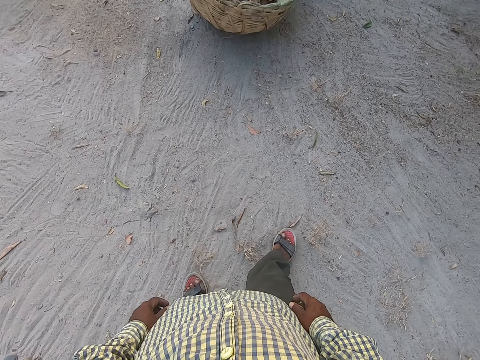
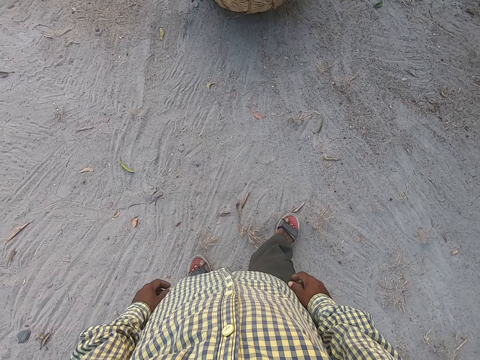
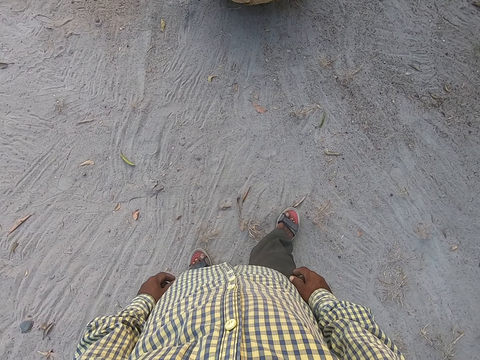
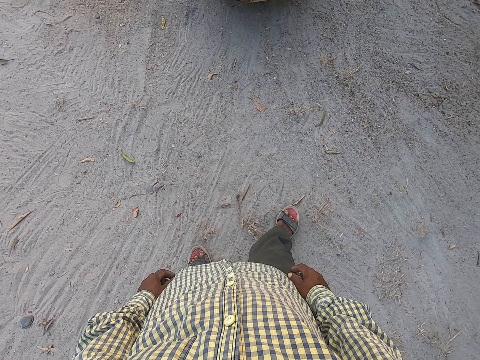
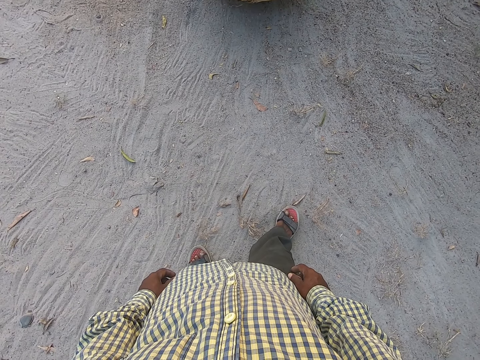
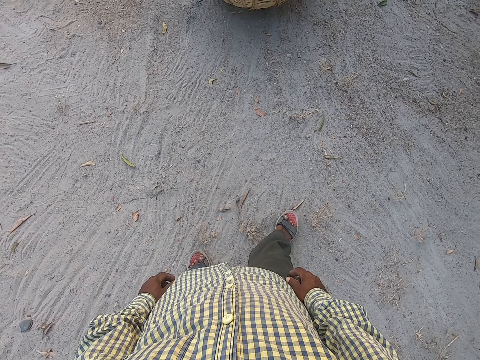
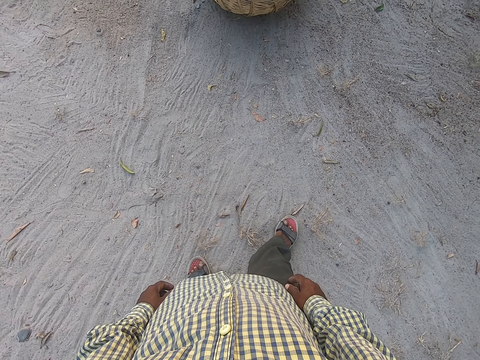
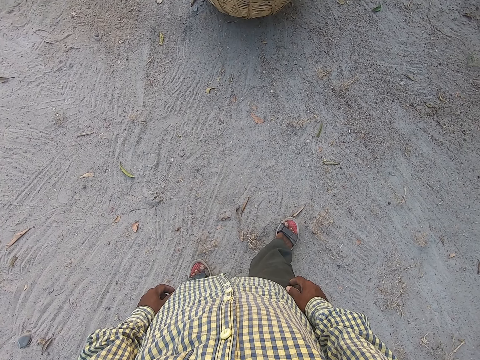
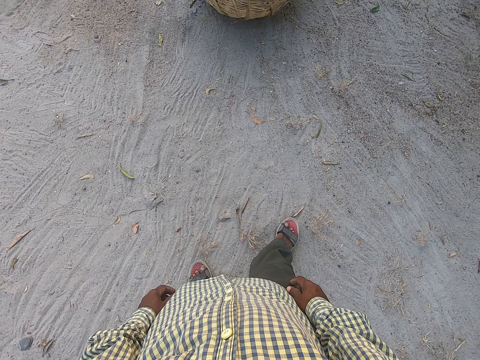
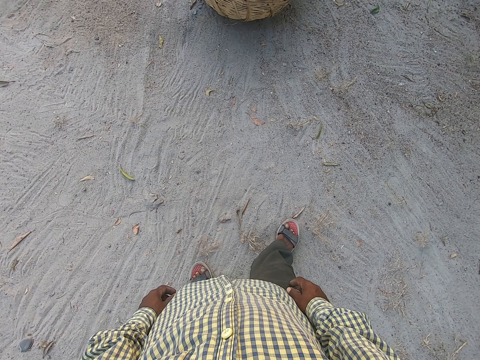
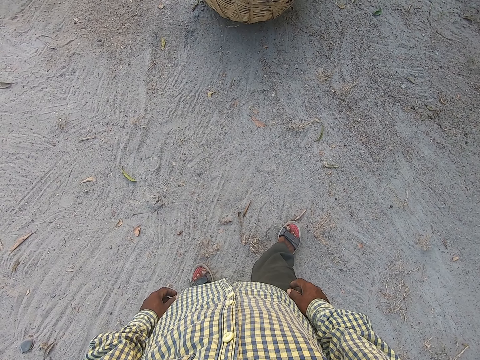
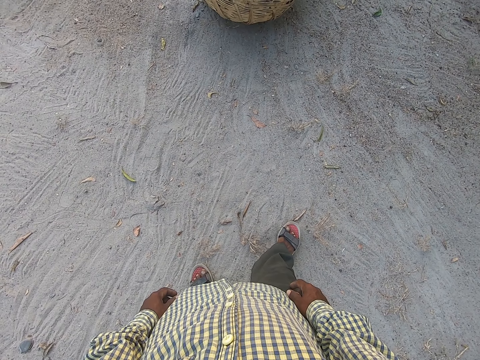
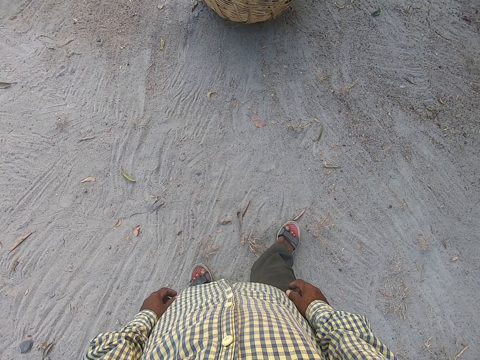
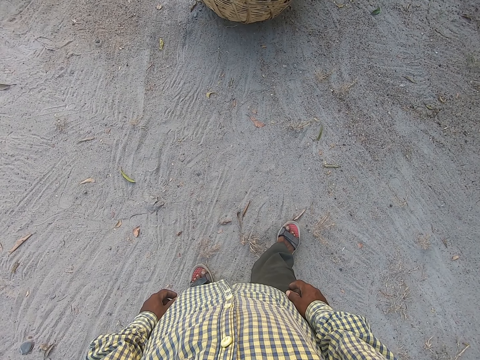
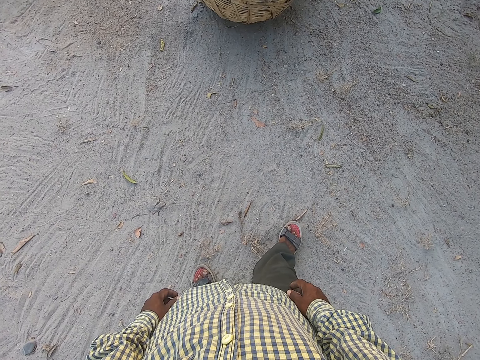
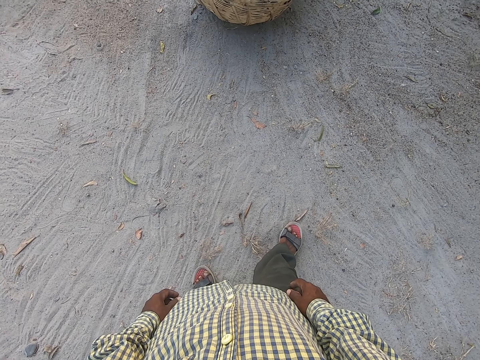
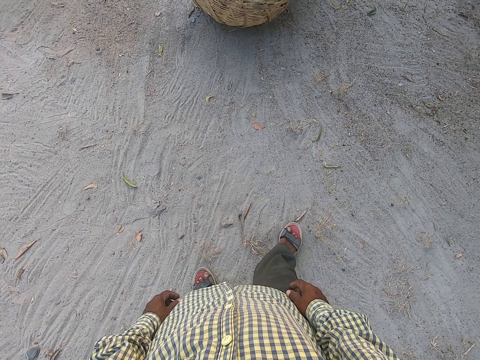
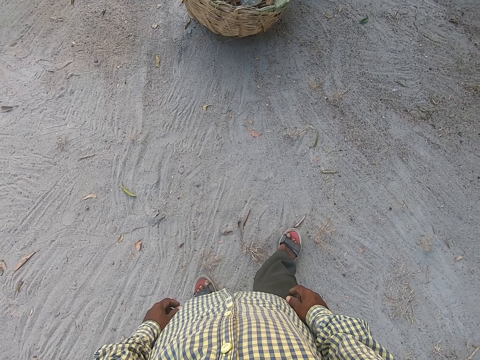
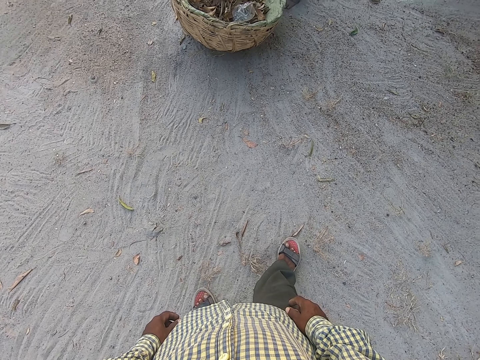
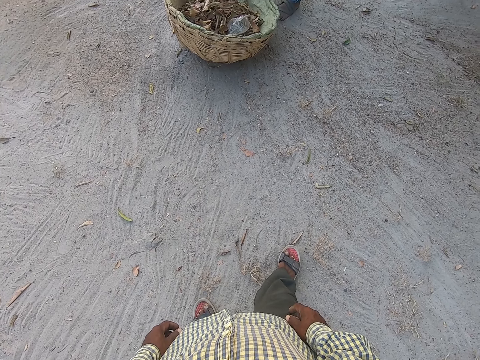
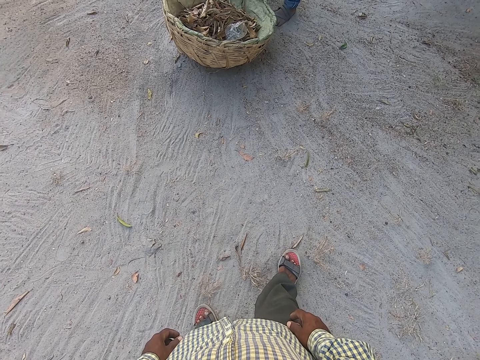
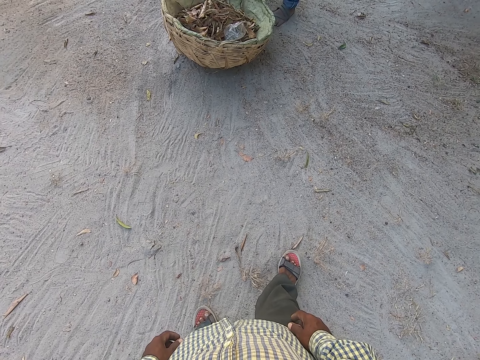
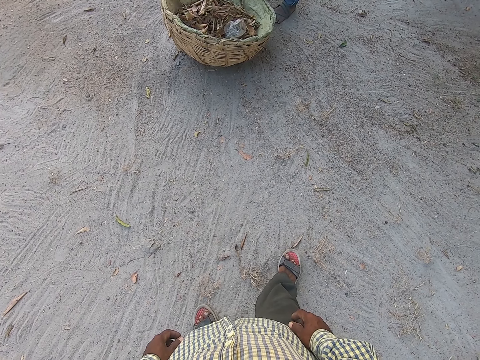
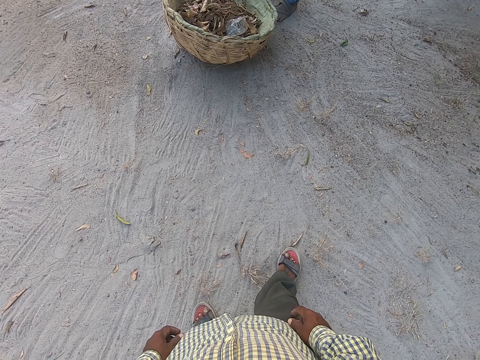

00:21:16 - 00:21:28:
The camera wearer stops.

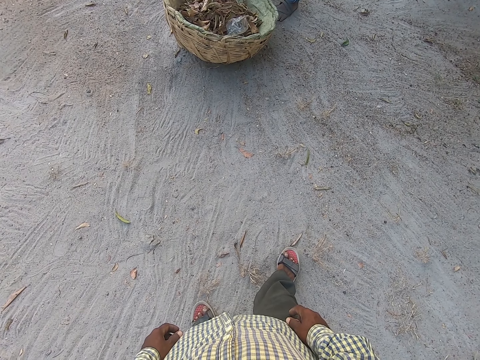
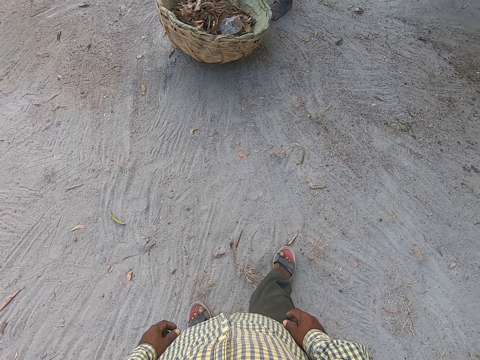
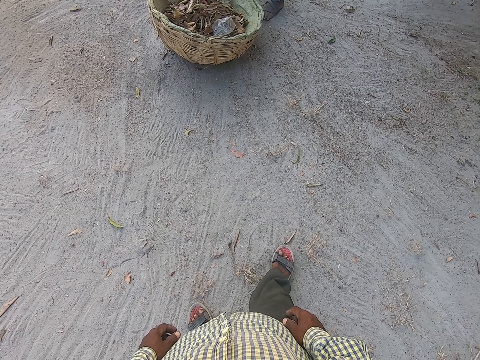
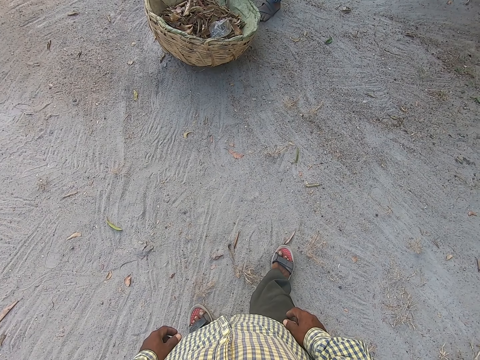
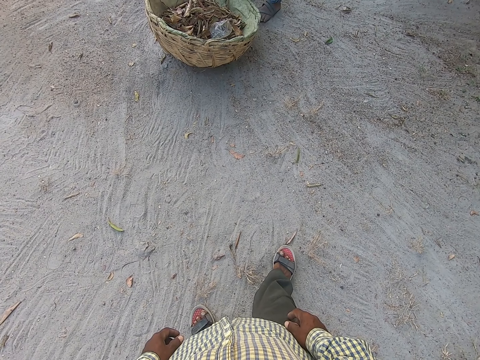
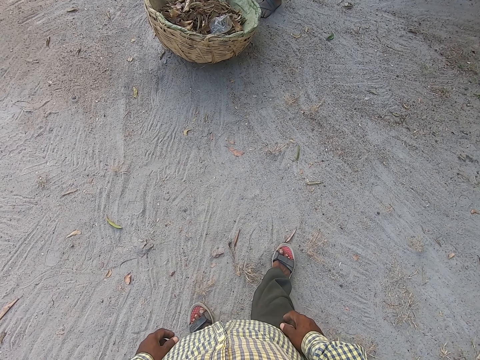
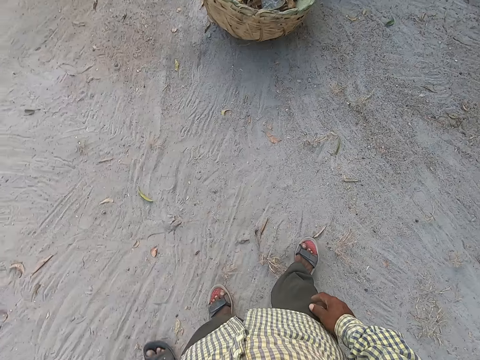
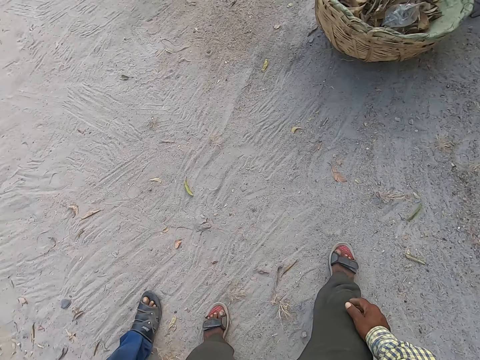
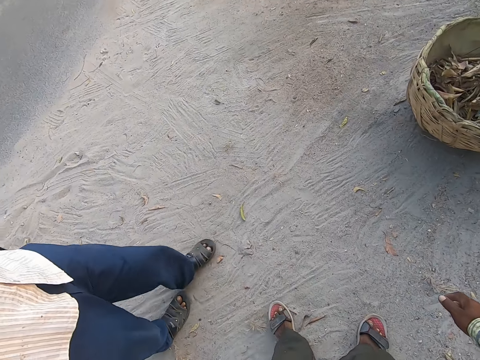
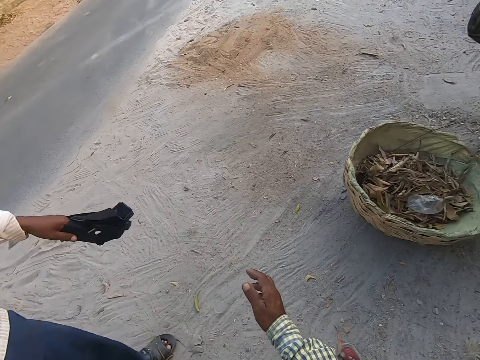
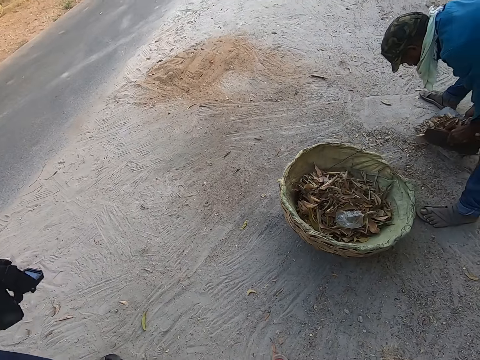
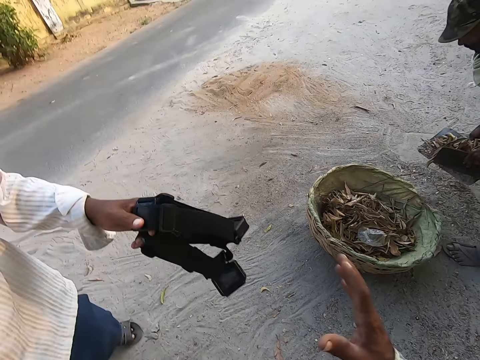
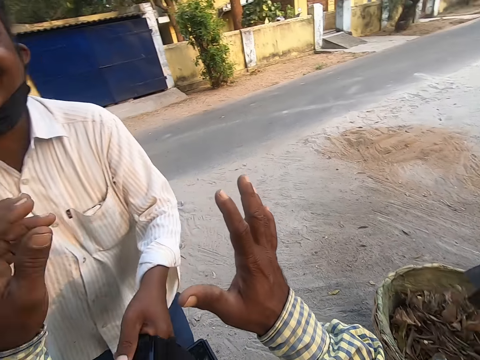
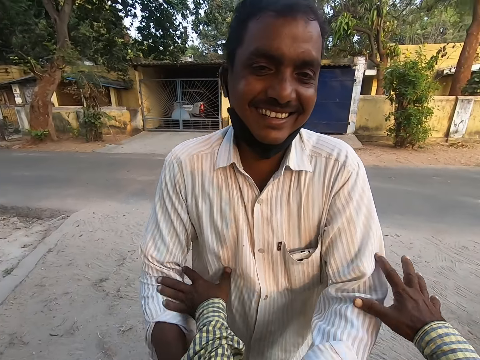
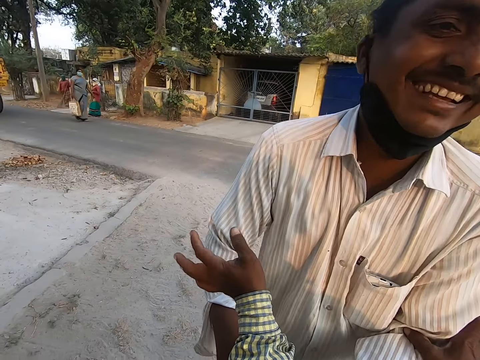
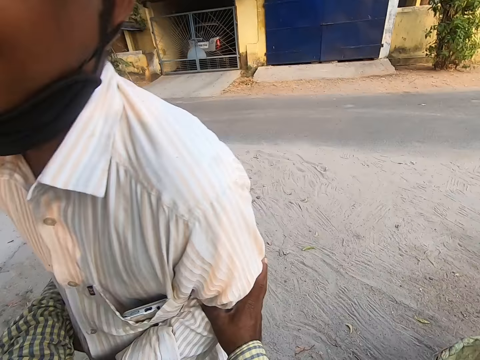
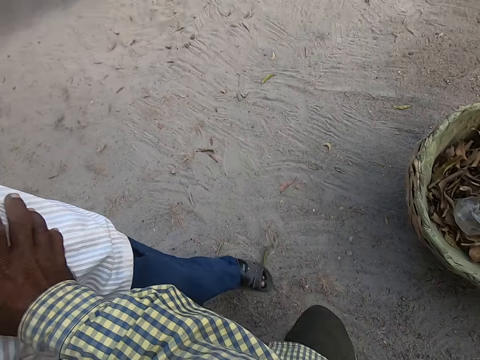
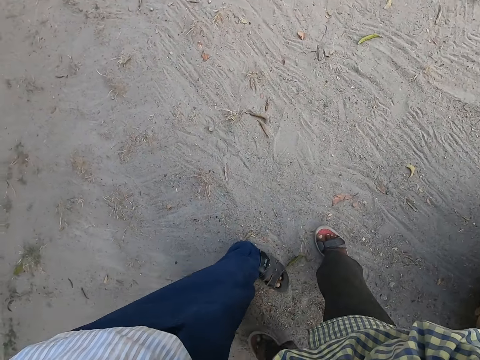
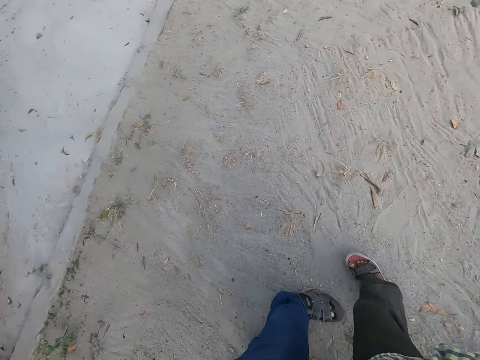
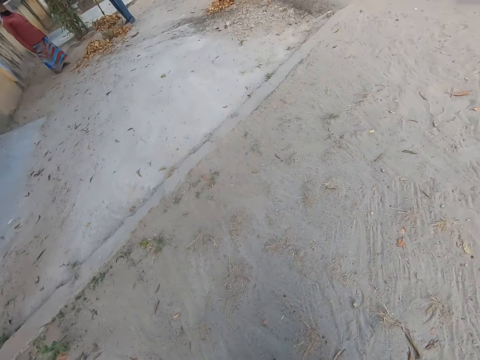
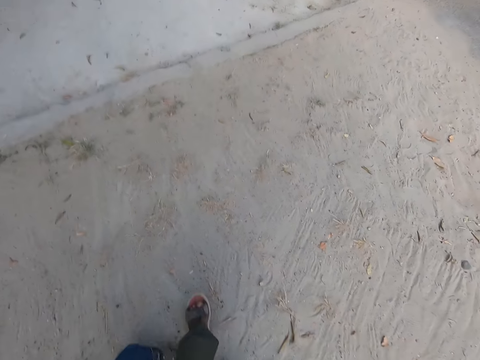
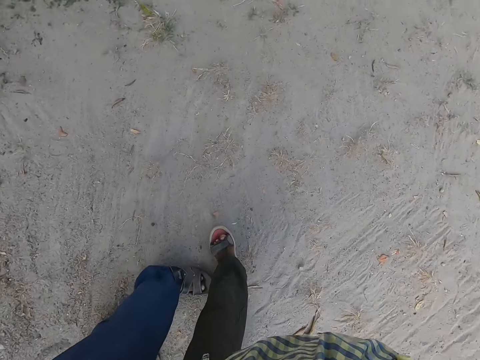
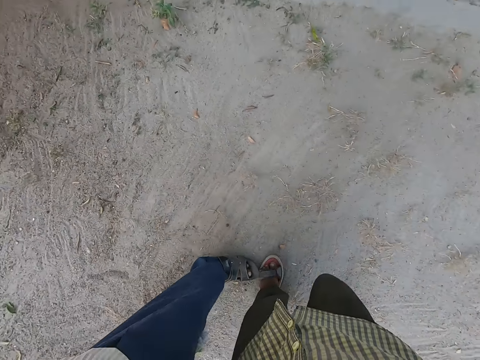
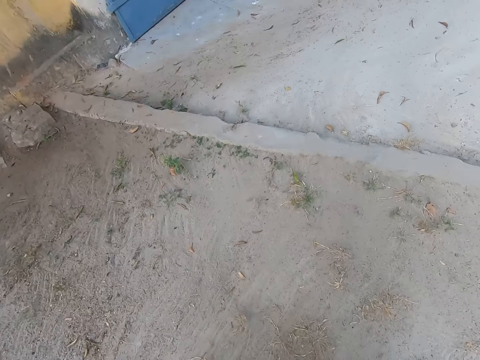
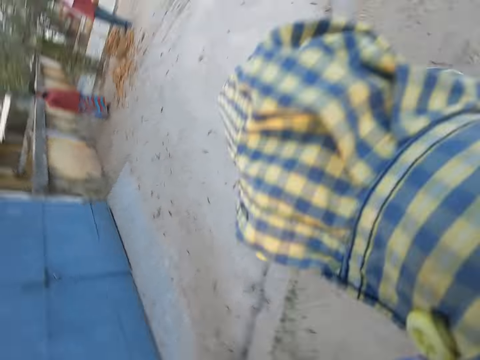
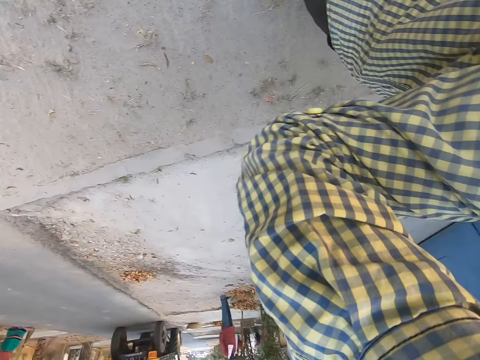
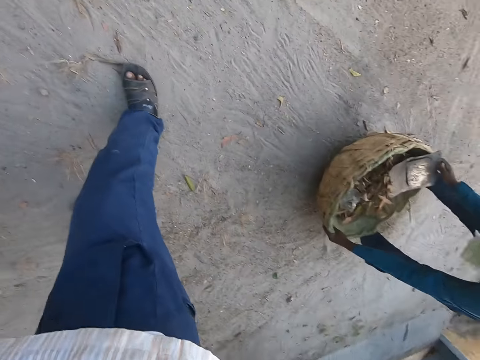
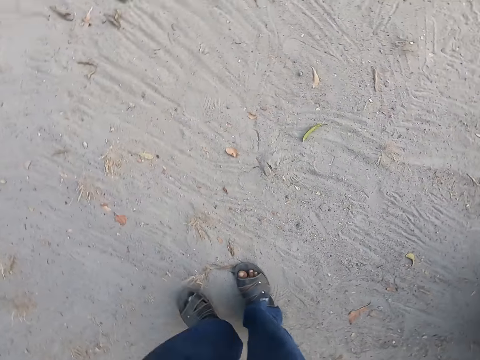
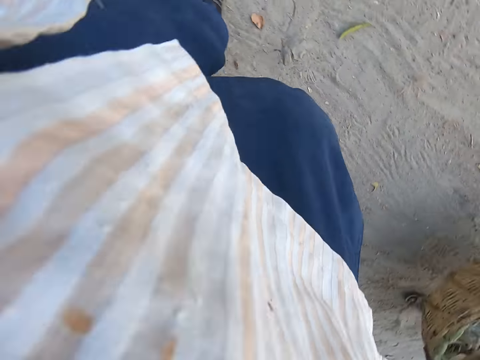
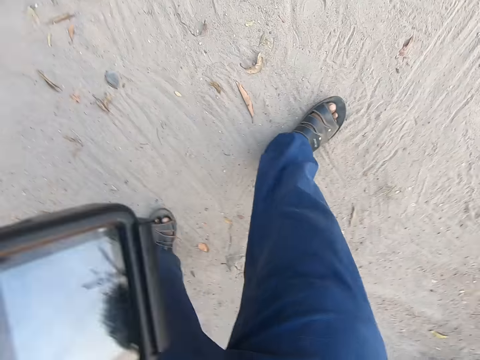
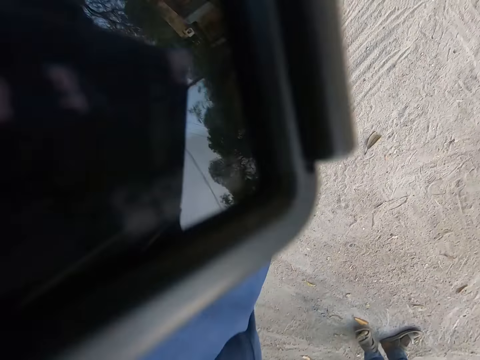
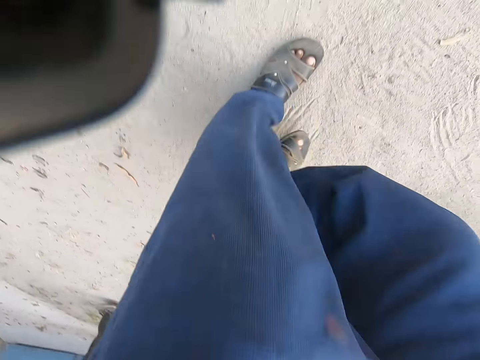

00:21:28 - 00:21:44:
The camera wearer converses with a man. He touches the man with his left hand. He moves his hand up. The man holds a camera with his left hand. Another man packs leaves from the ground with a packer in his hands. The other man pours the leaves in the packer into the basket on the ground. The camera wearer moves his hands up. He grabs the first man's left hand with his right hand, touches the first man's shirt with his left hand. He grabs the first man's hands with his hands. He turns around. He unstraps a camera around his head with his hands. He moves his hand forward, looks around. He holds the camera with his left hand and walks to an apartment.
